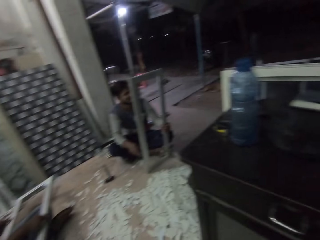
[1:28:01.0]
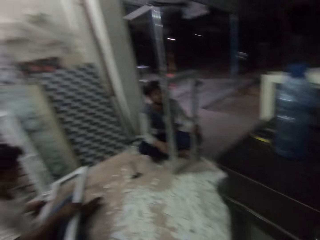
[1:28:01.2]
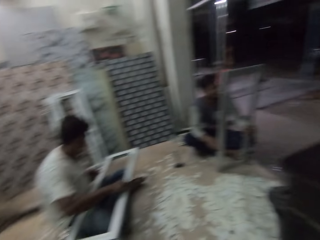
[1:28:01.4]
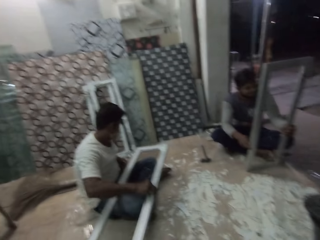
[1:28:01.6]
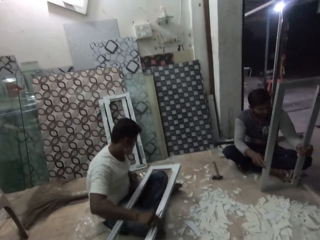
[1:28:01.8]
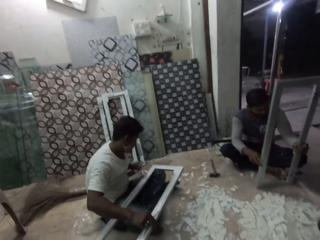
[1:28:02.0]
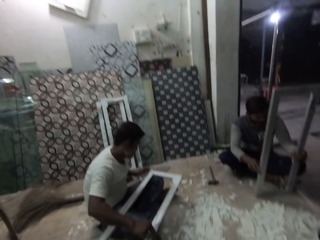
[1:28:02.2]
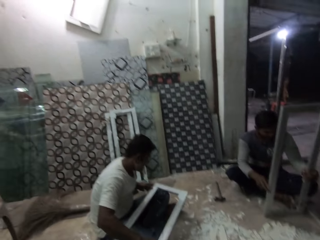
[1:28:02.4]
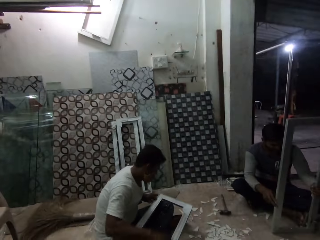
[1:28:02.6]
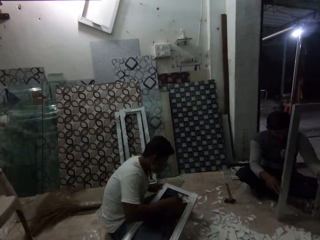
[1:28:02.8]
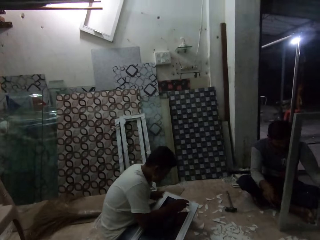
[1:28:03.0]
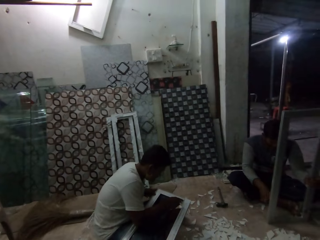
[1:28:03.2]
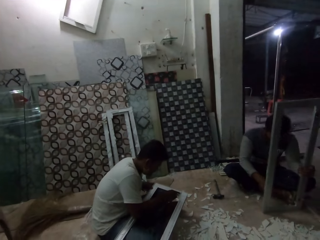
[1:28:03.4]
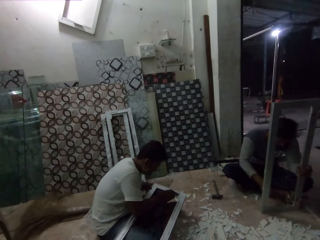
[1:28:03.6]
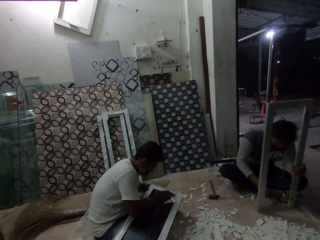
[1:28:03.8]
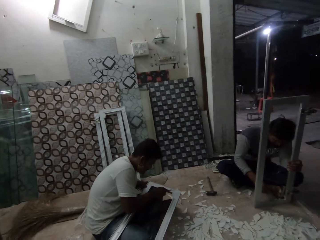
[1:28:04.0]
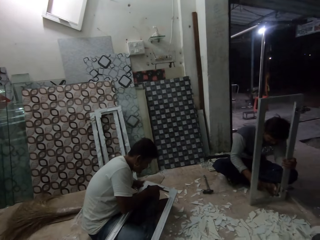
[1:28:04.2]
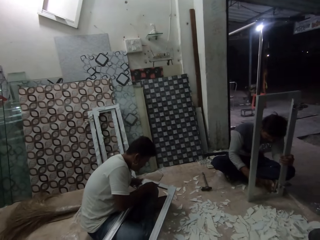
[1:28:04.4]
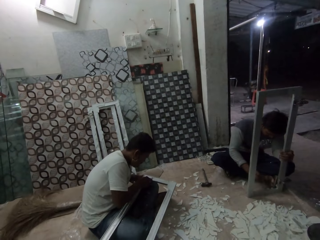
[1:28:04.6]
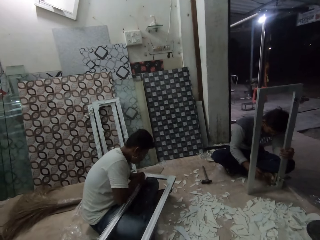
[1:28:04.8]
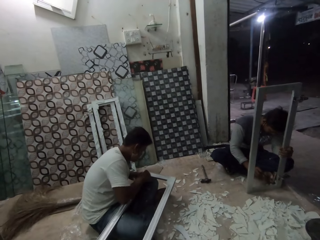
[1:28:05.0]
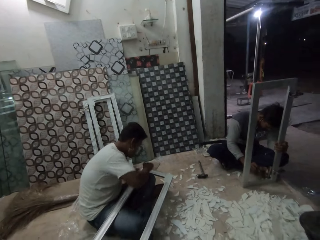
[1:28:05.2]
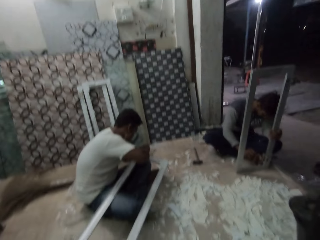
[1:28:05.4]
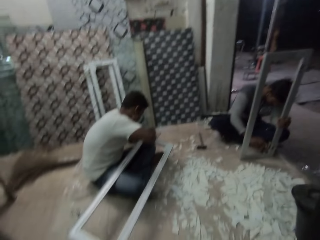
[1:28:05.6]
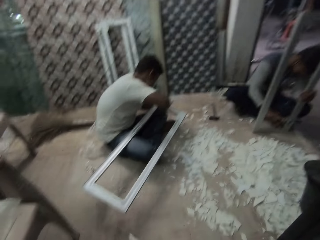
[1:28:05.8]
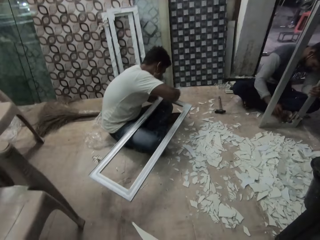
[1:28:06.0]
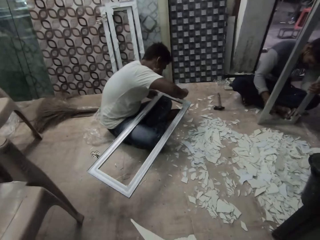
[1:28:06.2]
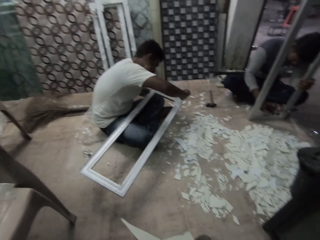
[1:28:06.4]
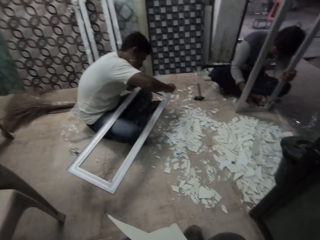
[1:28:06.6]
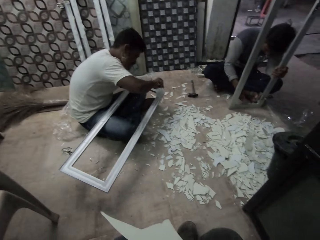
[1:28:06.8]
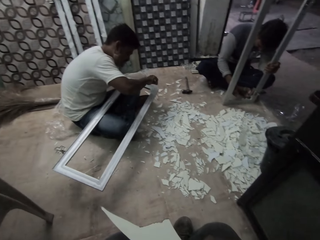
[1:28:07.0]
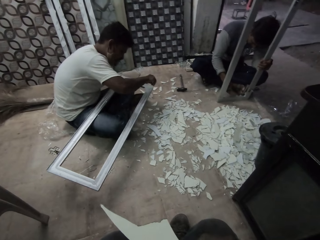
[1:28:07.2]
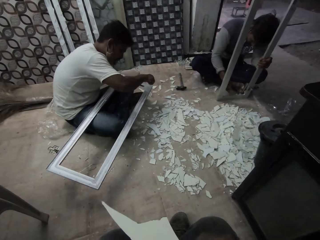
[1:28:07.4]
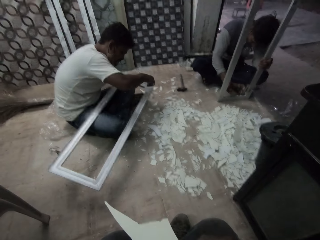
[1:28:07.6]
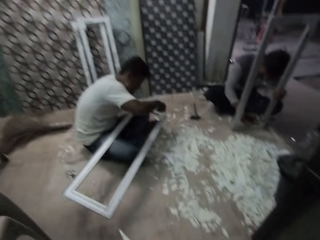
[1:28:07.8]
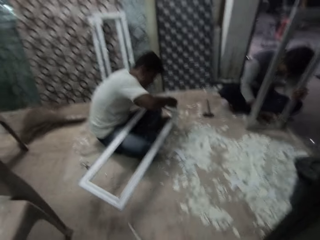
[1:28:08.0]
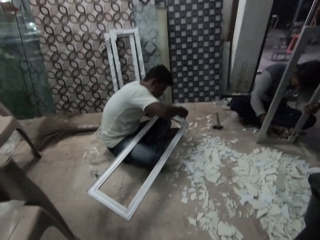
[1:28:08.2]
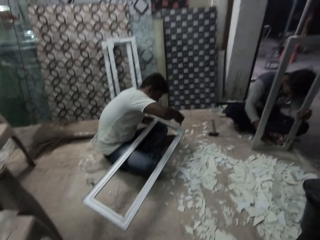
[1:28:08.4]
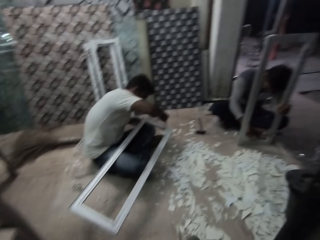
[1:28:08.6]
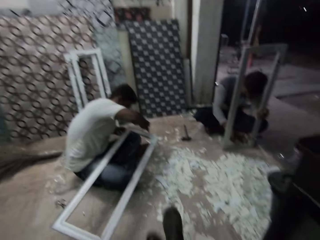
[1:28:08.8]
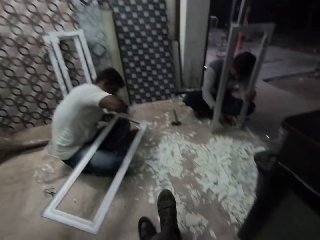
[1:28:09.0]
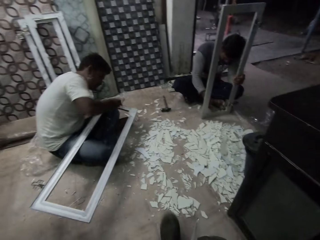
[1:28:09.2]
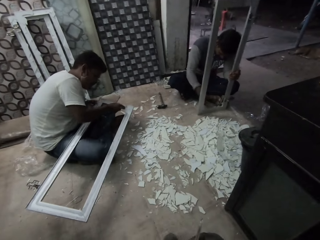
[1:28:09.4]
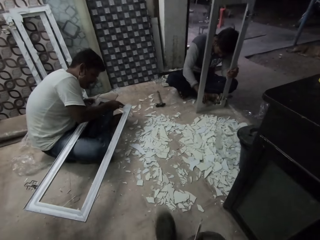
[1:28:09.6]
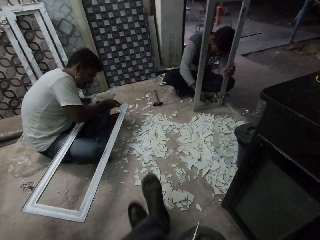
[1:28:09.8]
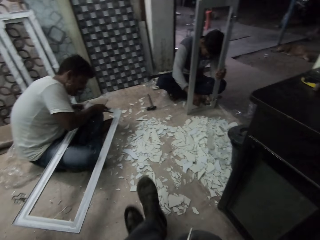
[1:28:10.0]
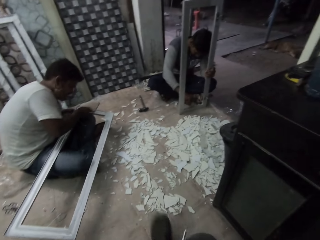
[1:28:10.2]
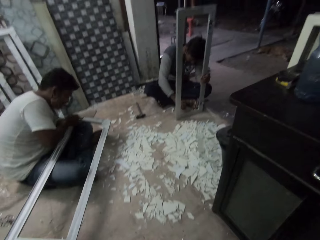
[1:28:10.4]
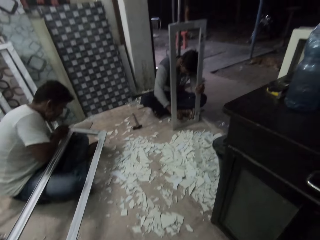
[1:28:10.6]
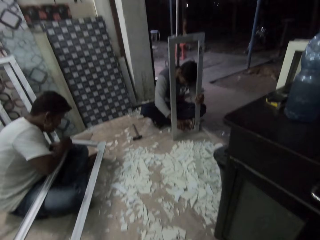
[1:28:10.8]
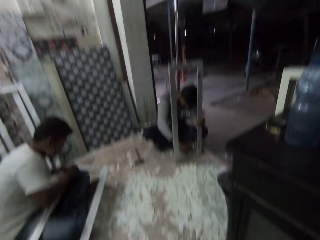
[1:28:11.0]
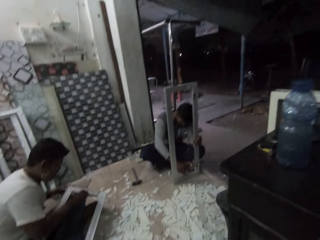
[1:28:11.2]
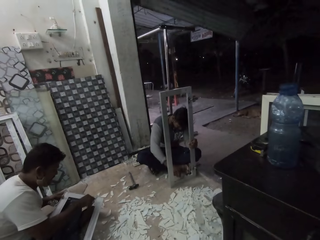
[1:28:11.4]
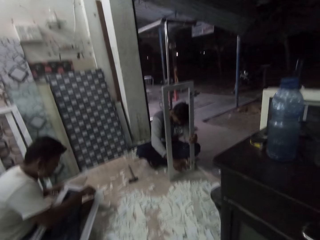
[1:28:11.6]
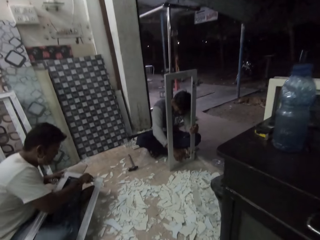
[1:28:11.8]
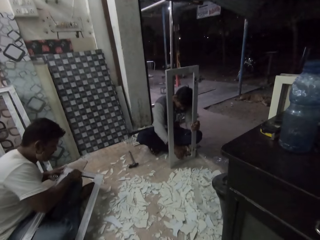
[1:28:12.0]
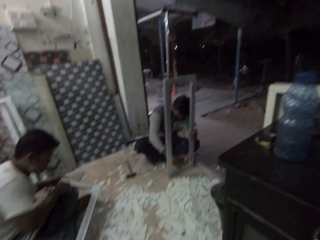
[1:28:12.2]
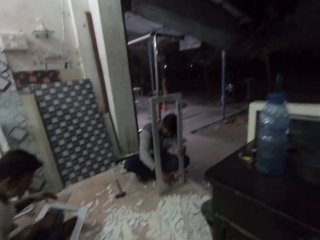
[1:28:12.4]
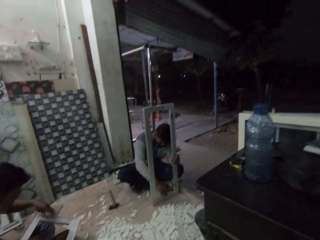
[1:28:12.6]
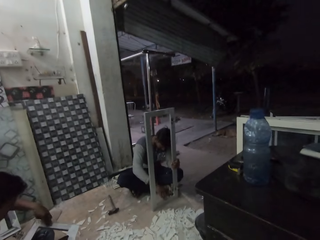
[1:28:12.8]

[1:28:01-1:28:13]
The camera wearer swings legs.

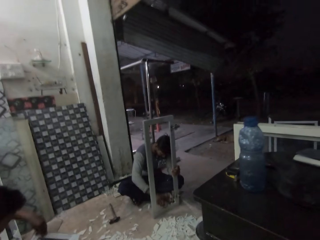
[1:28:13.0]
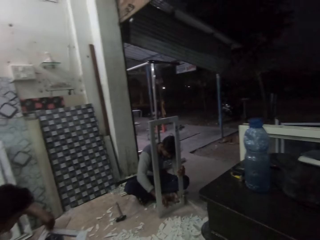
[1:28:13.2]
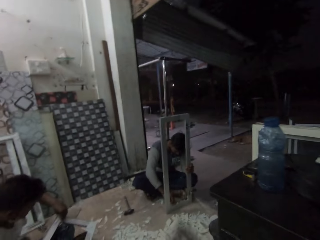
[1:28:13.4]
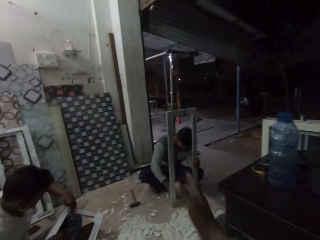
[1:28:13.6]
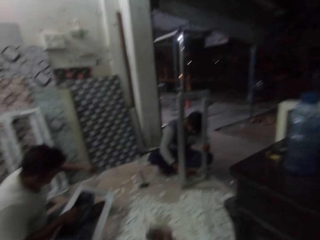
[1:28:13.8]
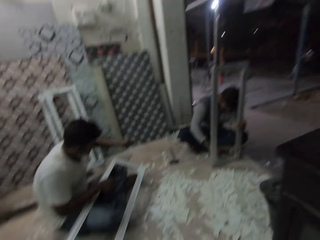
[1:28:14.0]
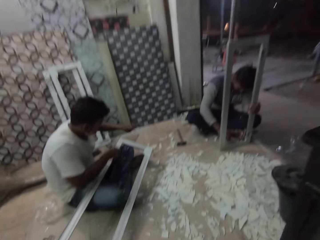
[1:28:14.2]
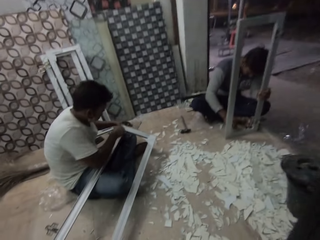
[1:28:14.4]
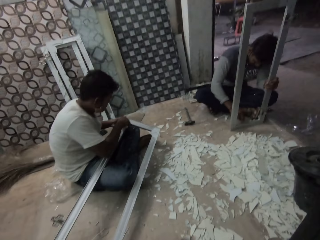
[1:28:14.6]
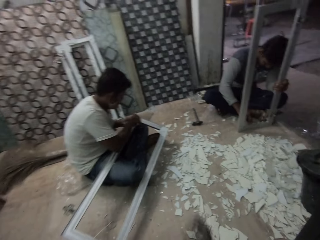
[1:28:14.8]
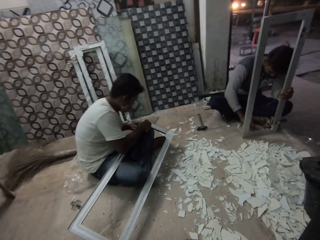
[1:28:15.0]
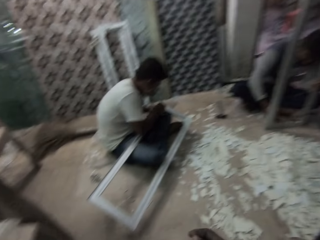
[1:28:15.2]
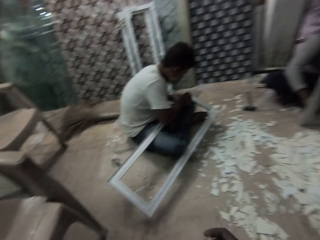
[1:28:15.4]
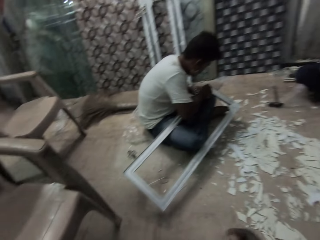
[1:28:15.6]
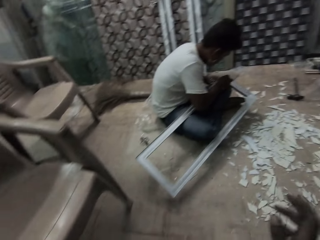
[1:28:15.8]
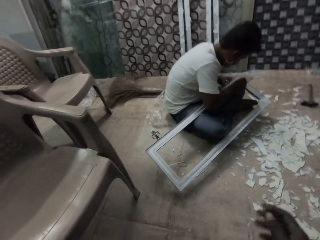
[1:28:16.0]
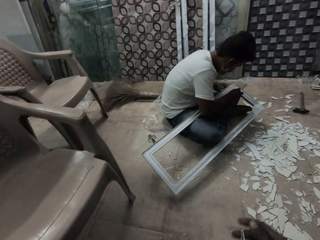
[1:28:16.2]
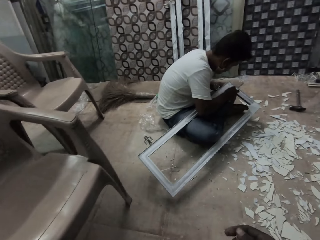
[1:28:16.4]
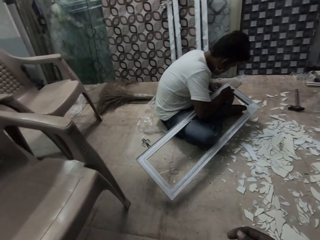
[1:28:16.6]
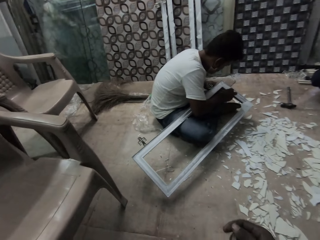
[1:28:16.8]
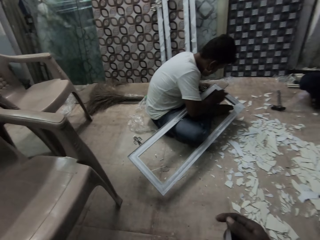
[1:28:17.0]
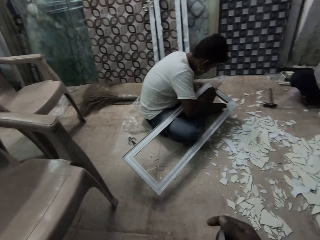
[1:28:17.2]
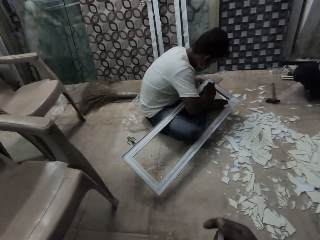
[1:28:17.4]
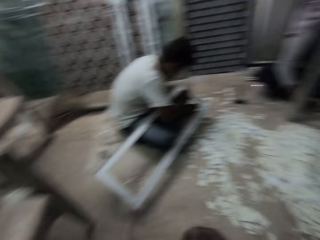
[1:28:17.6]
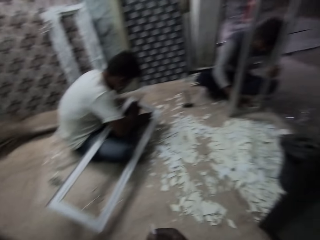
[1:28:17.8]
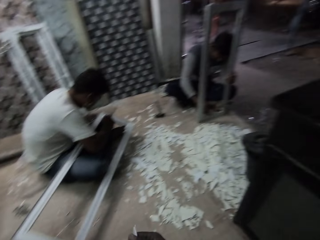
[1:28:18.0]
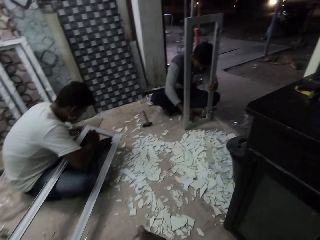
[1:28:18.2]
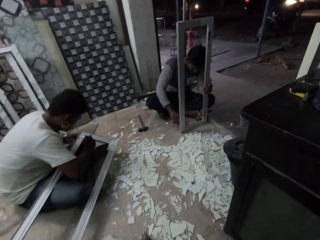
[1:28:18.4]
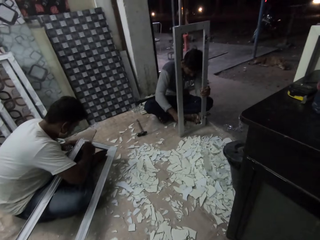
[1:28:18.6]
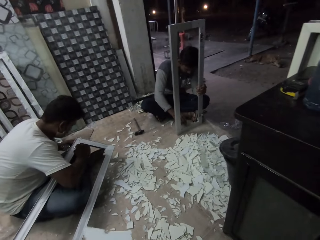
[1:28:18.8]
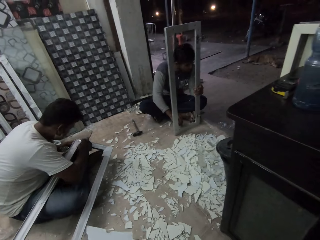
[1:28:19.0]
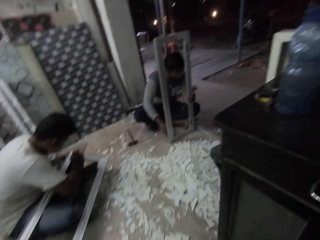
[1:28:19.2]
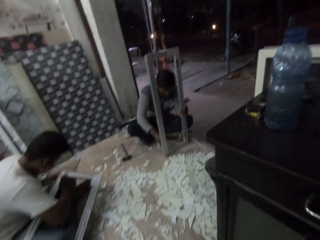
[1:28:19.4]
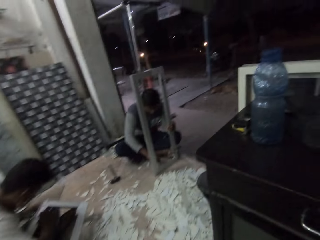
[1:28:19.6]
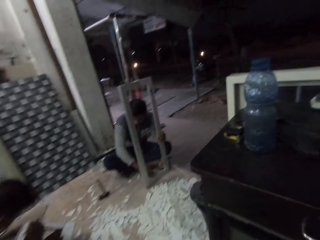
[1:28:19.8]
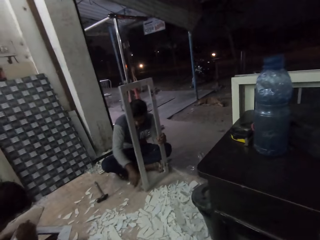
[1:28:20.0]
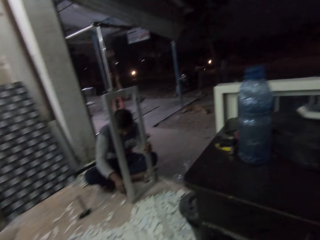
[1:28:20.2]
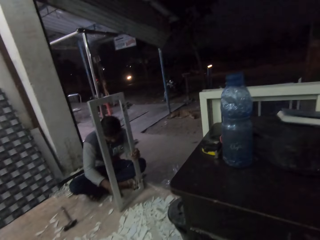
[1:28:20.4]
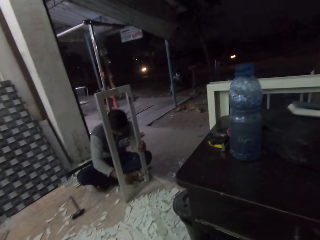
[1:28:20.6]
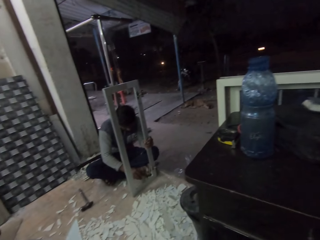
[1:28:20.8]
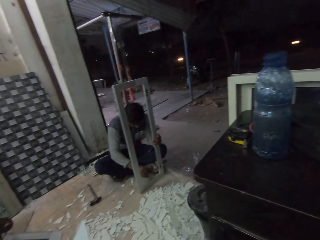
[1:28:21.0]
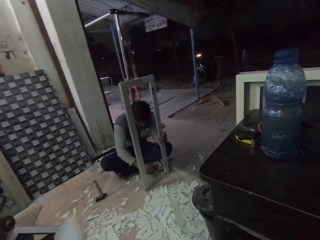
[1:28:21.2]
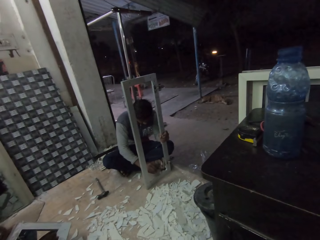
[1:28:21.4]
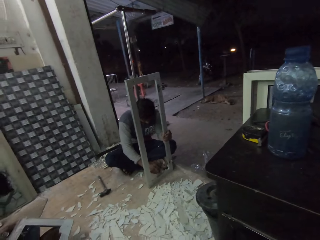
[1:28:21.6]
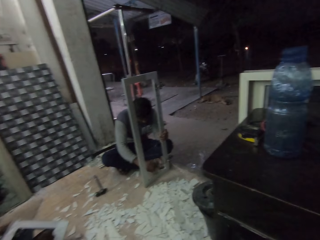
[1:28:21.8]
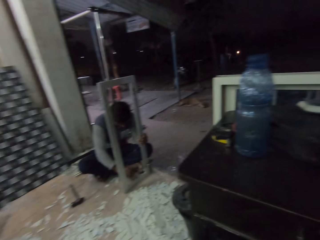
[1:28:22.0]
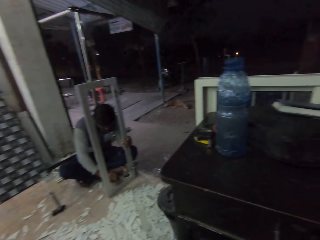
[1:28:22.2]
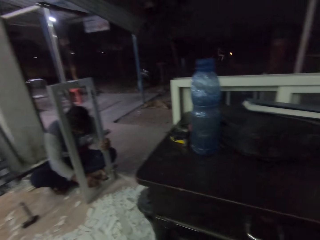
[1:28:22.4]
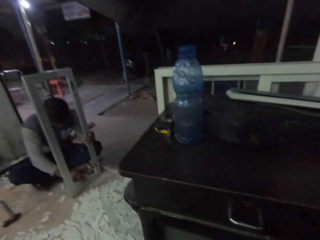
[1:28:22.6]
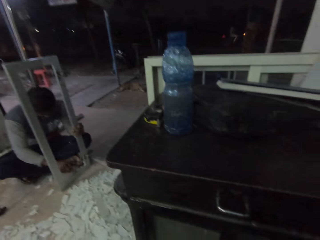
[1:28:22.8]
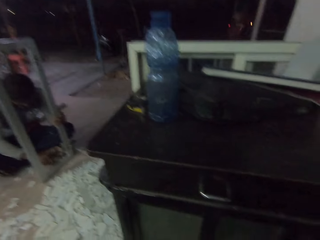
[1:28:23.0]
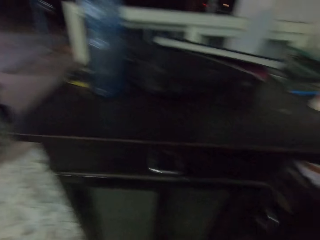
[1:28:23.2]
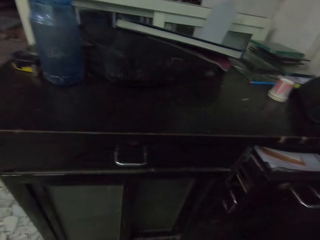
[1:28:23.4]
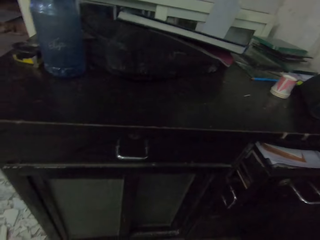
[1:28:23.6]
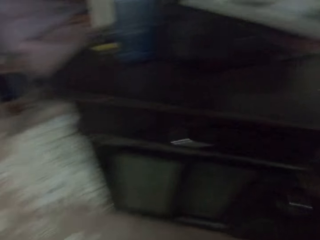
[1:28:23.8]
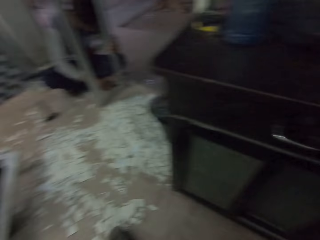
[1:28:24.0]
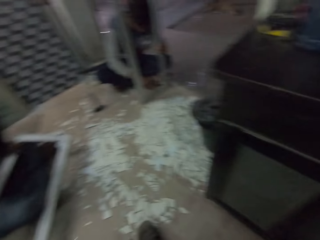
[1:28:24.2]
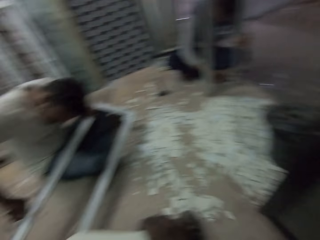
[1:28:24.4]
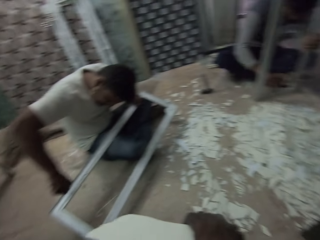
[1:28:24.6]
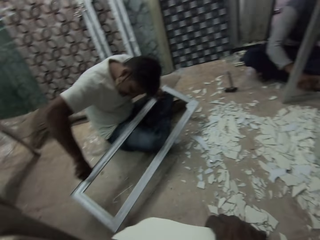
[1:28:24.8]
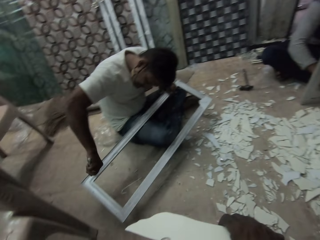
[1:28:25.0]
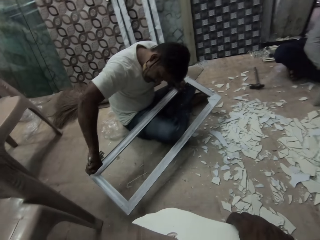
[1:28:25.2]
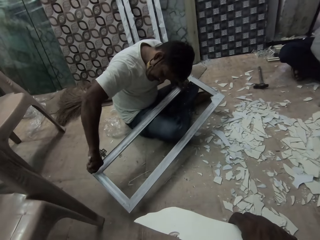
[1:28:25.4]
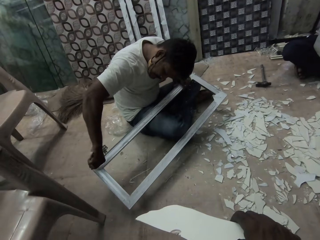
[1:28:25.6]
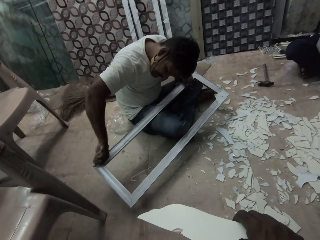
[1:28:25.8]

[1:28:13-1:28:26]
The camera wearer looks around.
